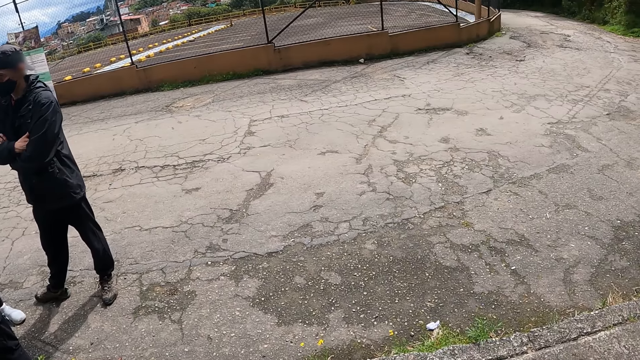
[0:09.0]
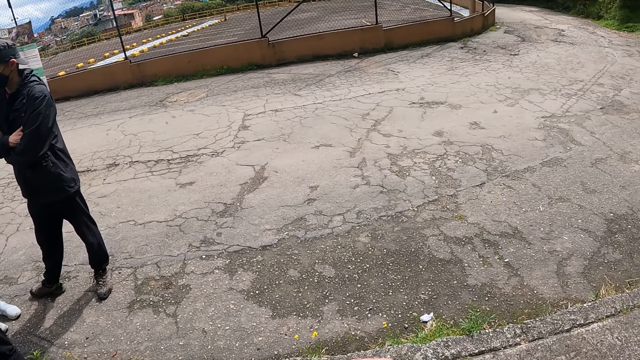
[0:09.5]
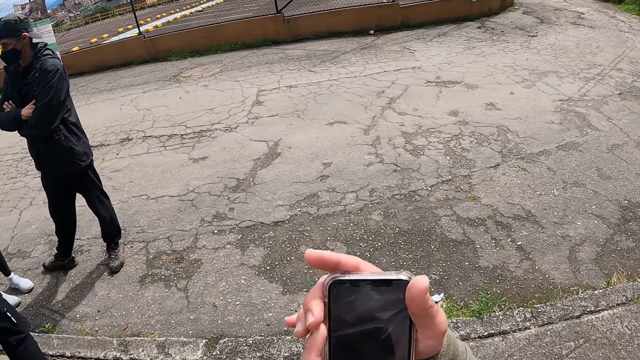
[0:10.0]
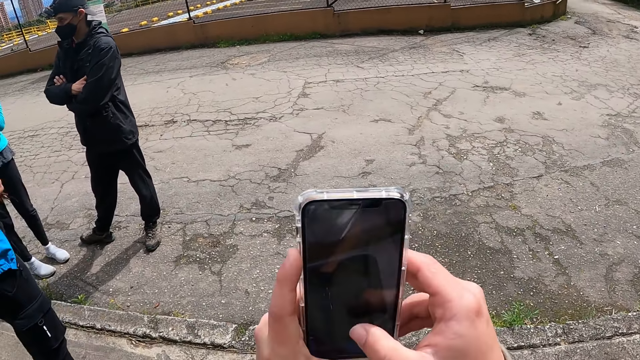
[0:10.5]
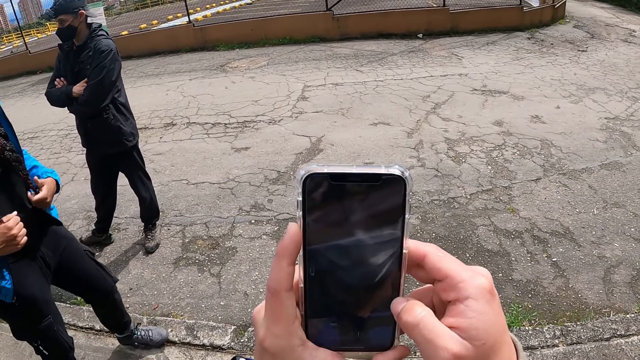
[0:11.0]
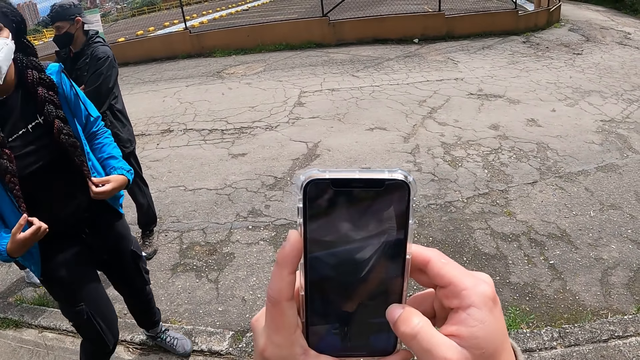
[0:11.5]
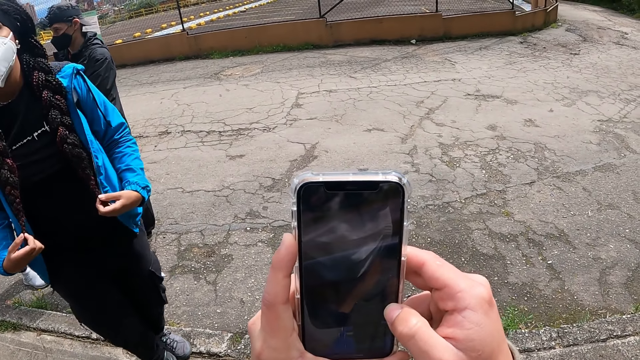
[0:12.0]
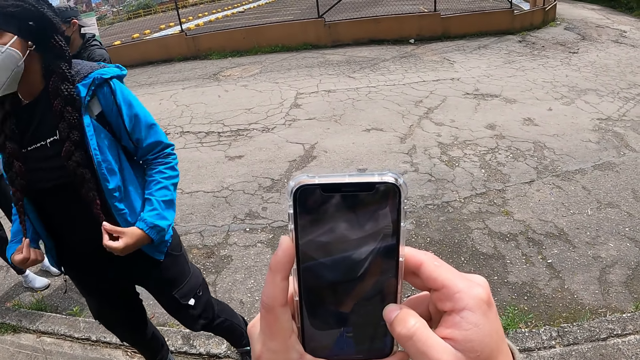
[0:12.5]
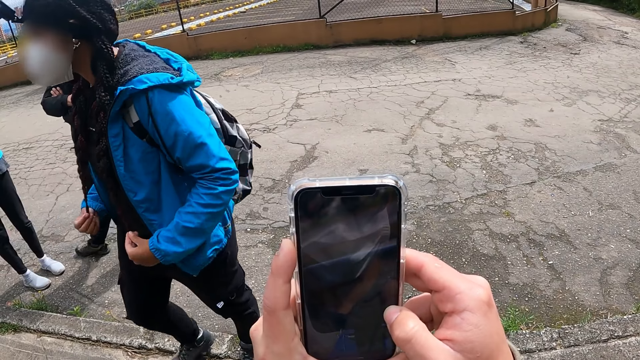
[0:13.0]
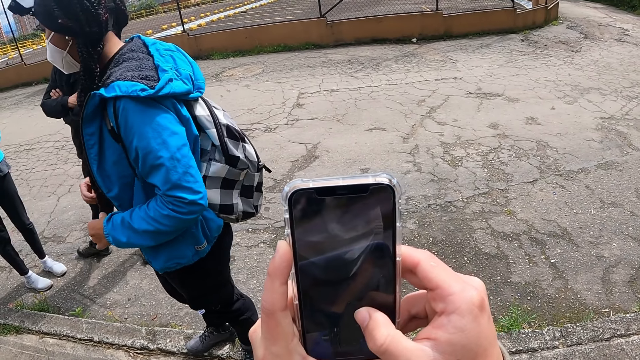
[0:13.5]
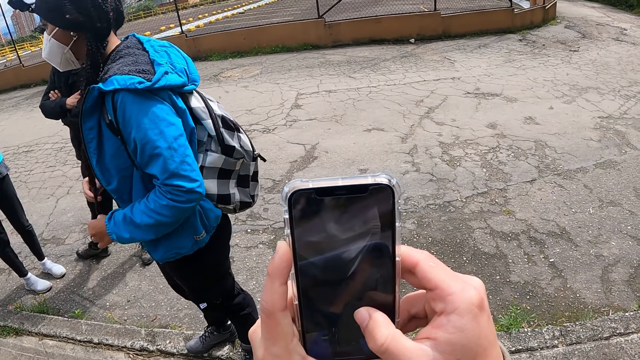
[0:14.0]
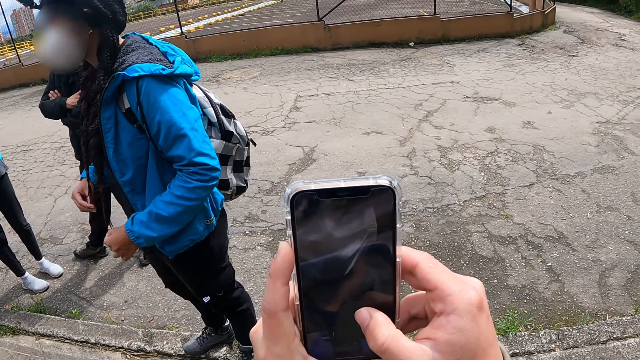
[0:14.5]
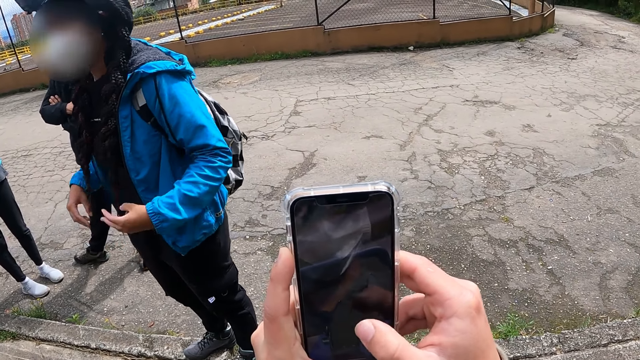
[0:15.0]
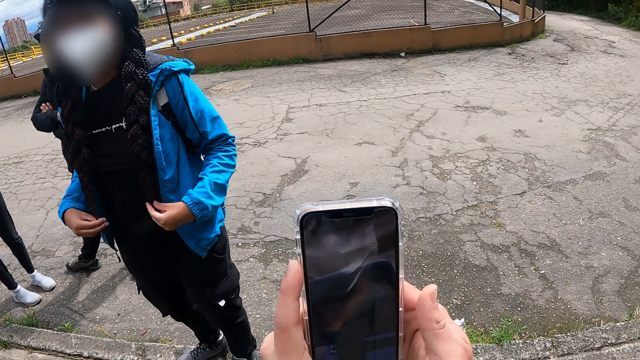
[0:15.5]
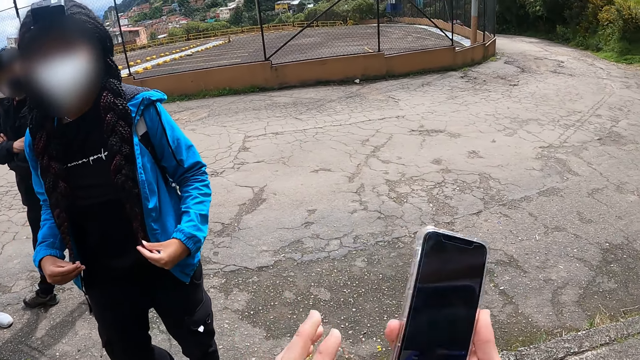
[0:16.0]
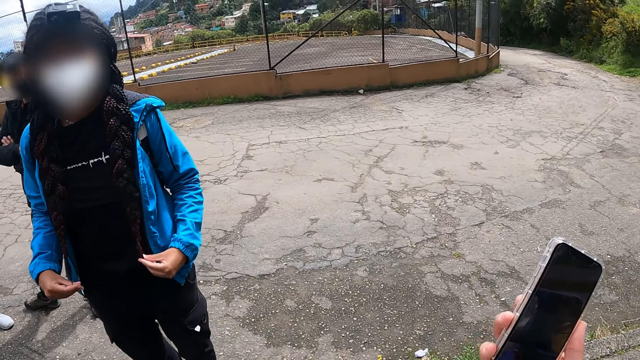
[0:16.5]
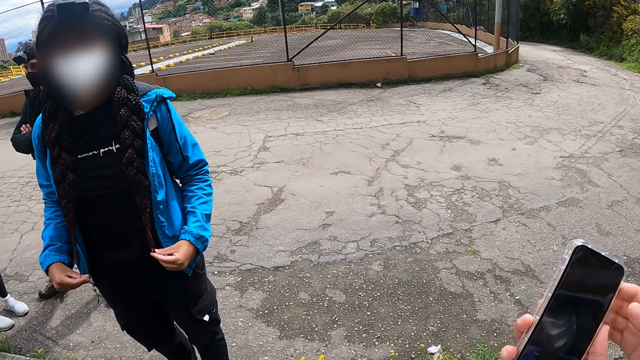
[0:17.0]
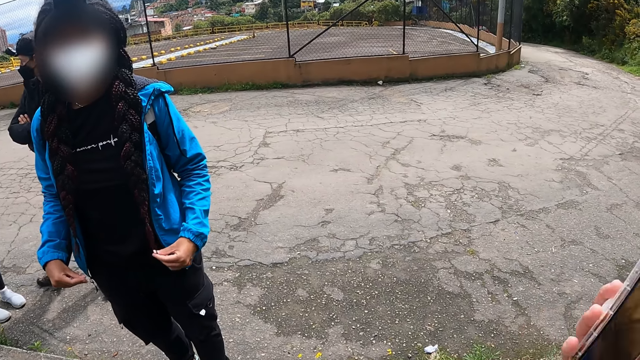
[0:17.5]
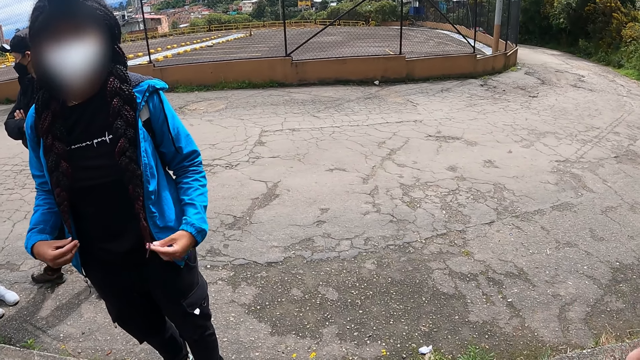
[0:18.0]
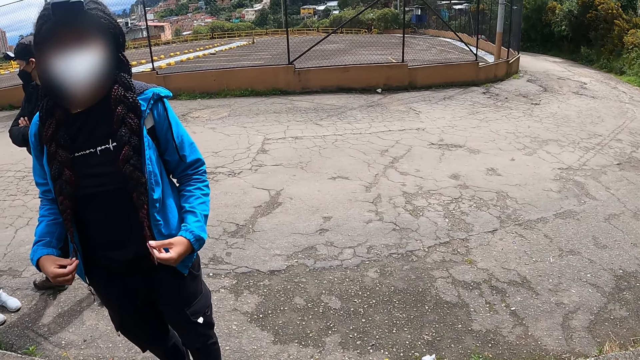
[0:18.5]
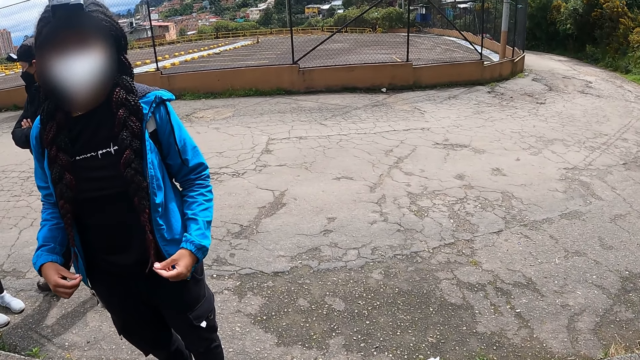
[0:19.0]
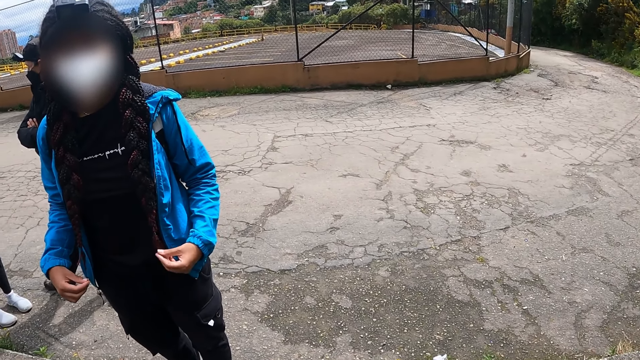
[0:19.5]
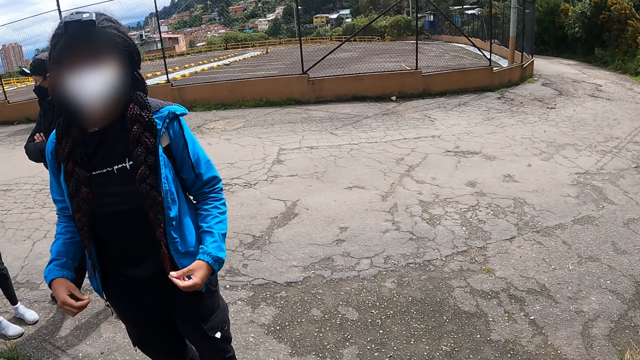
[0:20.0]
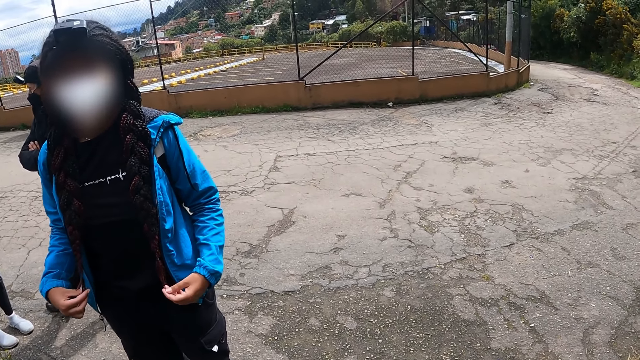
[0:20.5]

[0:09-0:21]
The camera wearer raises a phone in his hands. He looks at his phone. He operates the phone with his right hand. A woman holds her braids with her hands. The woman moves a few steps. The woman touches her braids. The camera wearer takes his left hand off the phone in his hands. He gives the phone to a man. The man collects the phone from the camera wearer with his right hand.

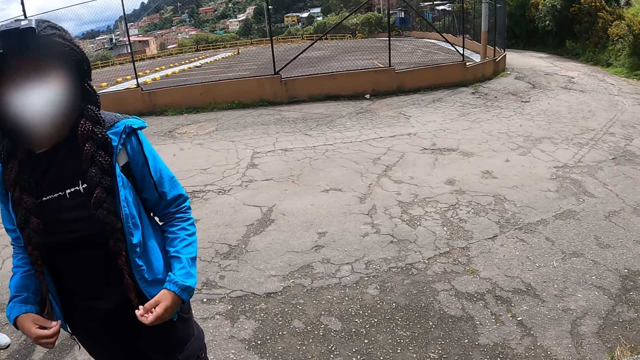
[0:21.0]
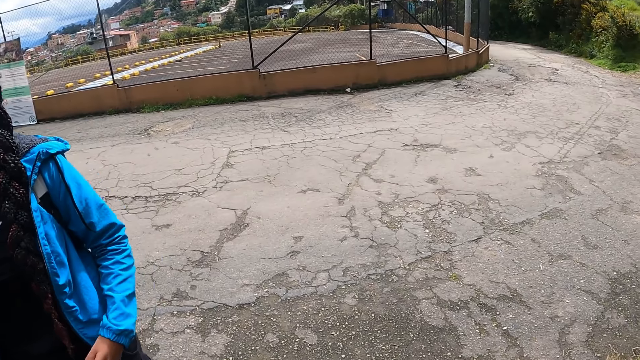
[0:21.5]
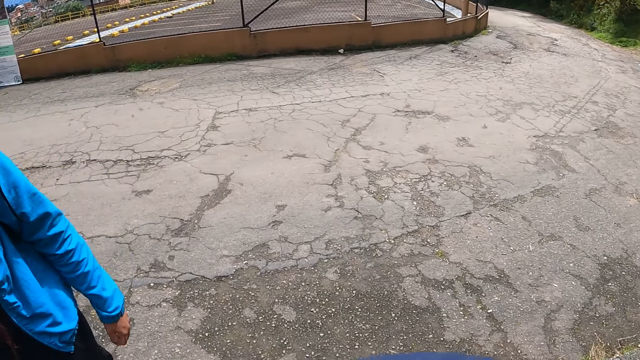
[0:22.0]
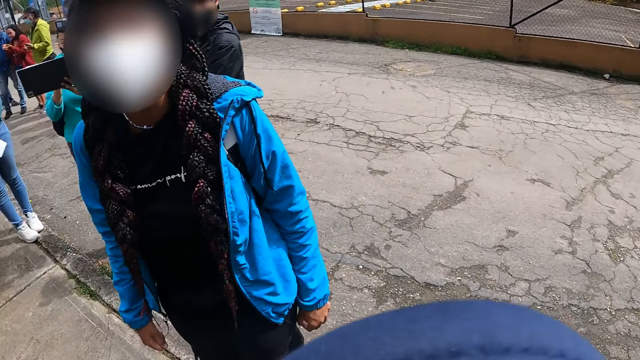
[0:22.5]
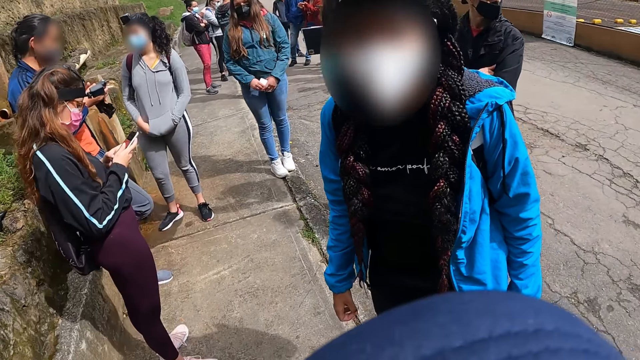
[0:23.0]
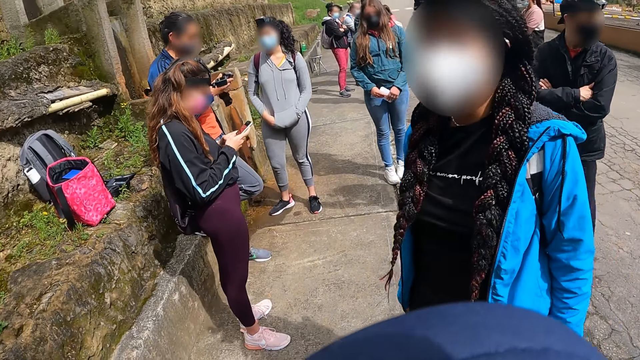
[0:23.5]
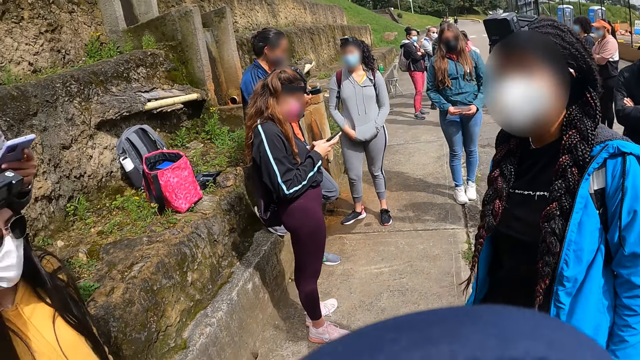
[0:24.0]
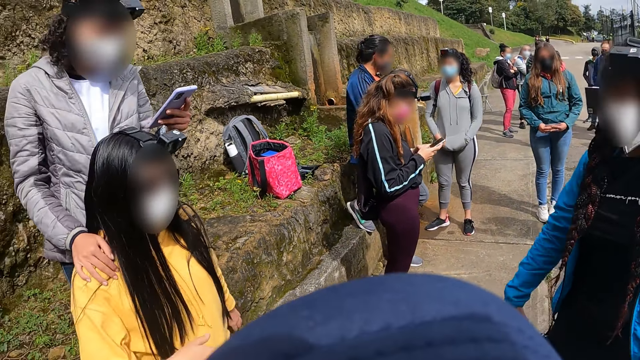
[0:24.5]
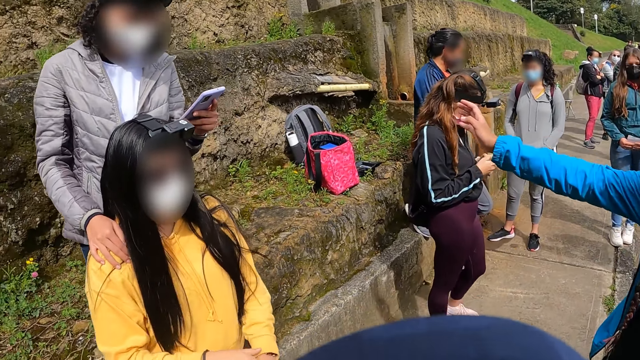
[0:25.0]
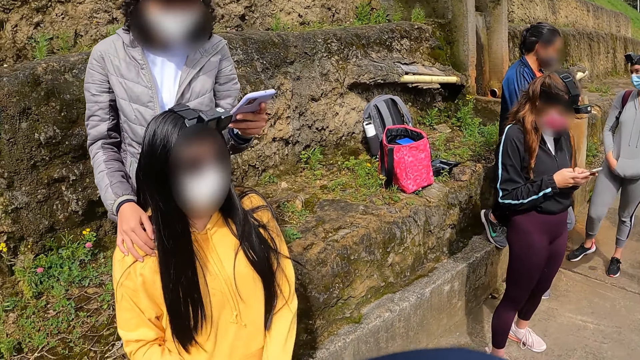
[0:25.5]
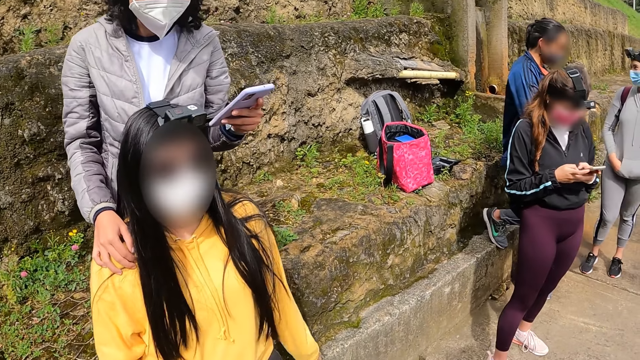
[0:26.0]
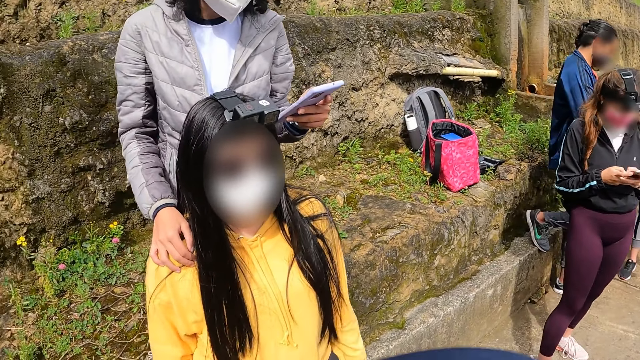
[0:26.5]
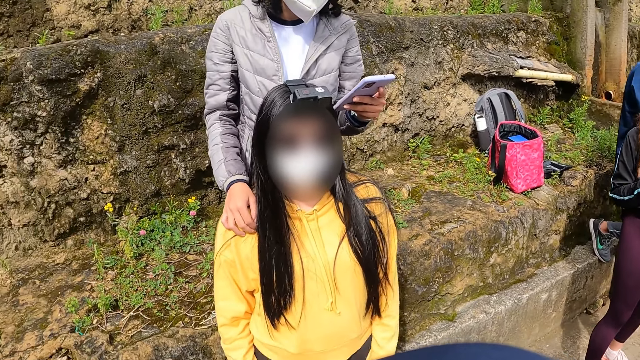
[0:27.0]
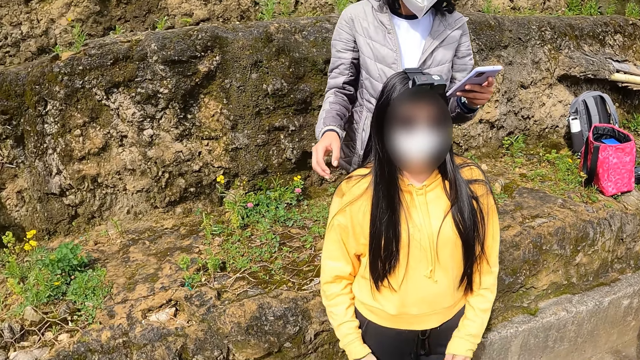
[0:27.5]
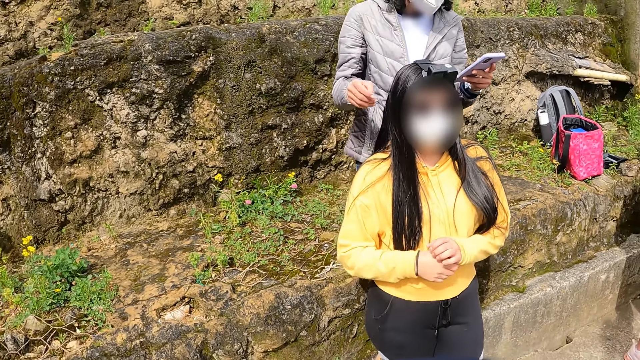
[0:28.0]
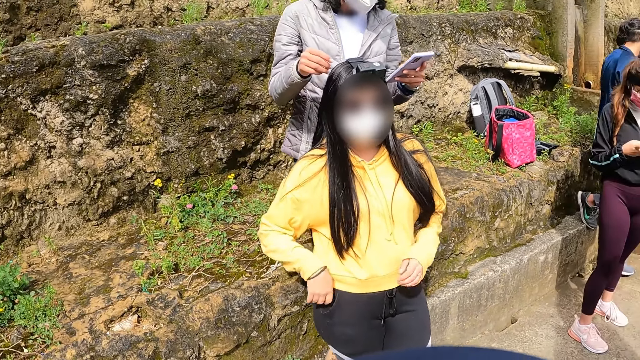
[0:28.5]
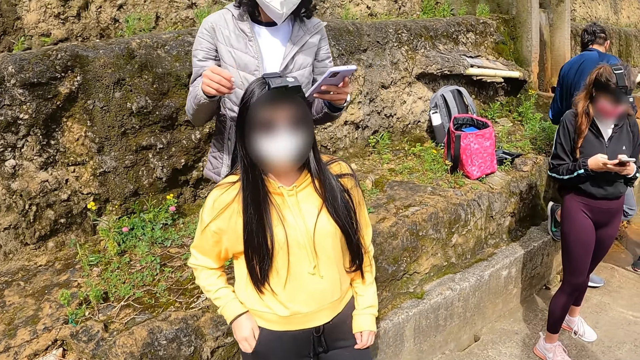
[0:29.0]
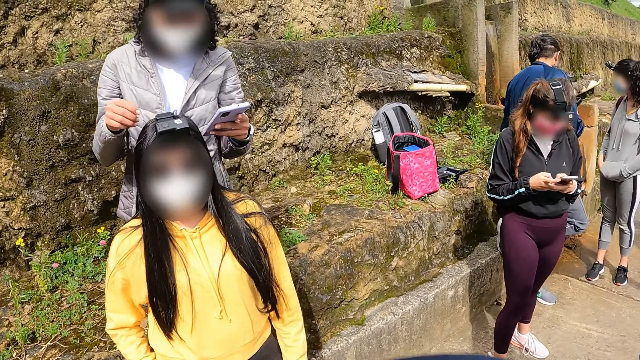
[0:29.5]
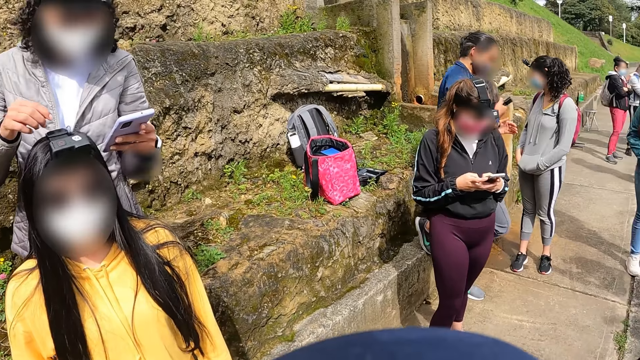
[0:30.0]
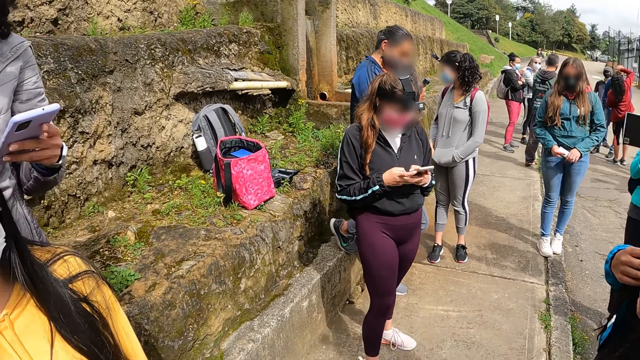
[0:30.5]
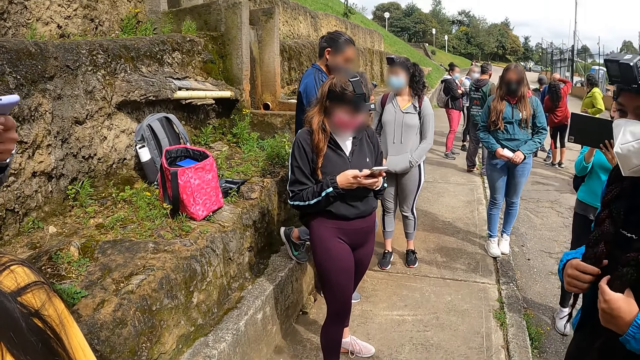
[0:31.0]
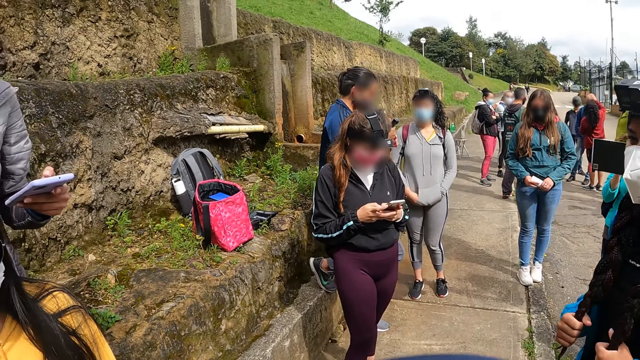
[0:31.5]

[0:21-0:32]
The camera wearer looks around. The woman waves at another woman with her right hand. The man operates the phone. The other woman takes her right hand off the shoulder of a third woman. The third woman holds her hands together. The third woman puts her hand in her pocket.
